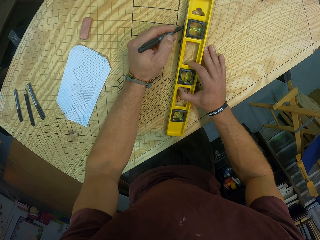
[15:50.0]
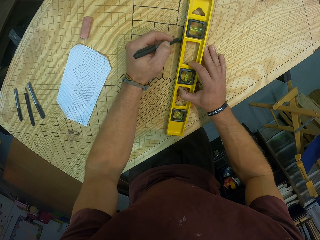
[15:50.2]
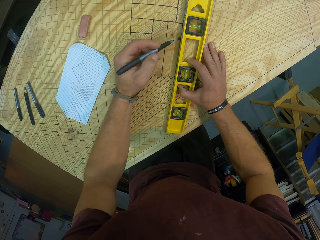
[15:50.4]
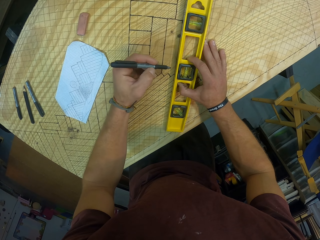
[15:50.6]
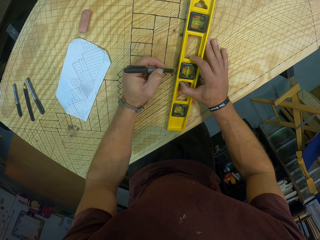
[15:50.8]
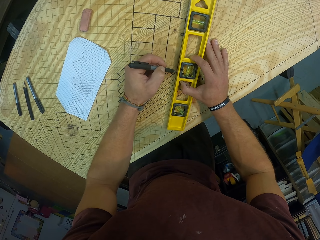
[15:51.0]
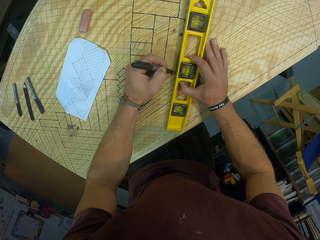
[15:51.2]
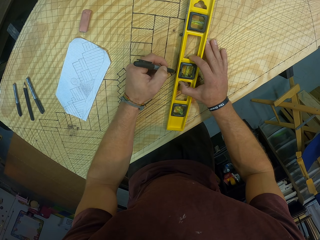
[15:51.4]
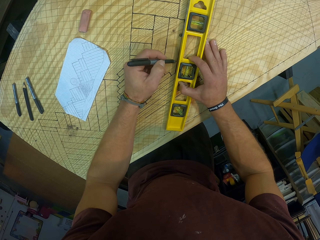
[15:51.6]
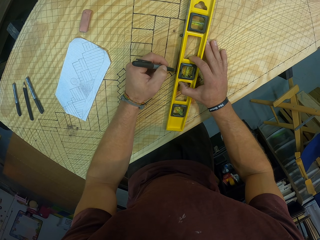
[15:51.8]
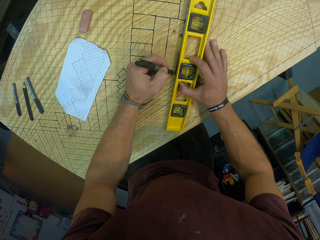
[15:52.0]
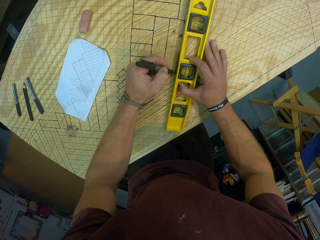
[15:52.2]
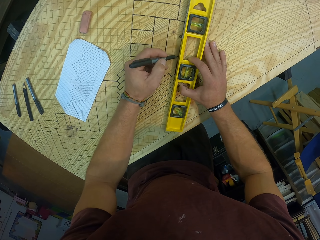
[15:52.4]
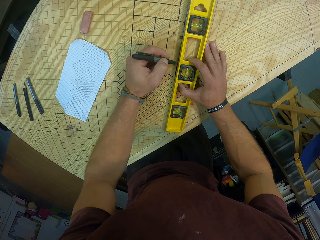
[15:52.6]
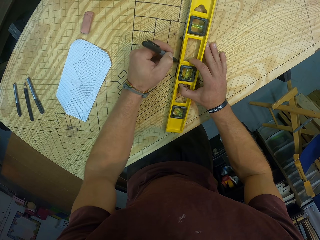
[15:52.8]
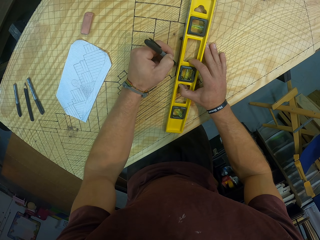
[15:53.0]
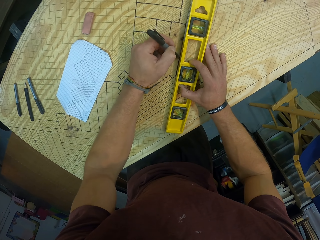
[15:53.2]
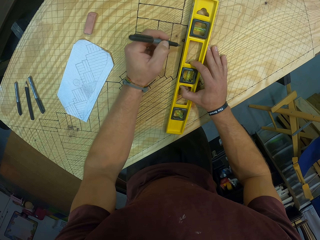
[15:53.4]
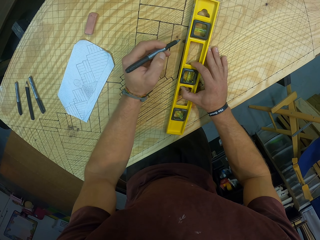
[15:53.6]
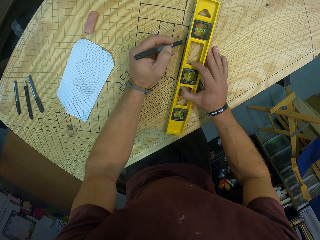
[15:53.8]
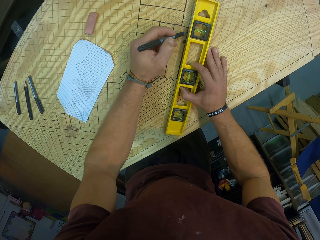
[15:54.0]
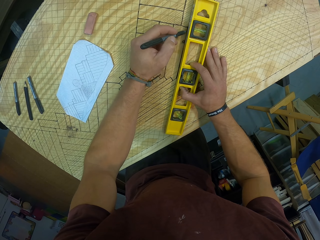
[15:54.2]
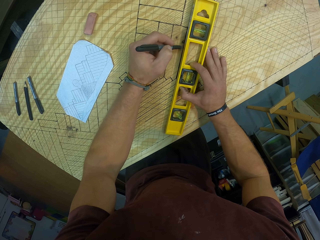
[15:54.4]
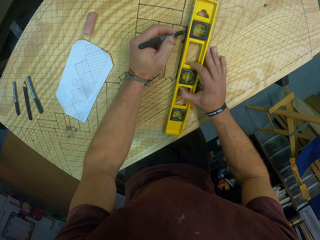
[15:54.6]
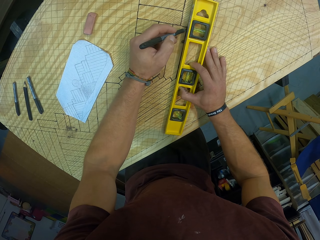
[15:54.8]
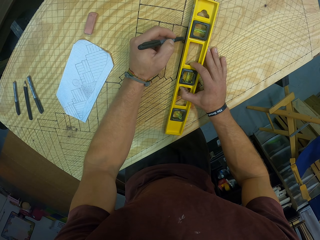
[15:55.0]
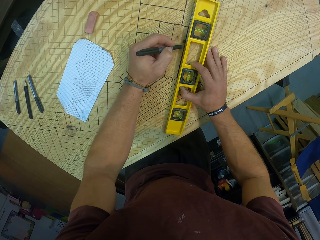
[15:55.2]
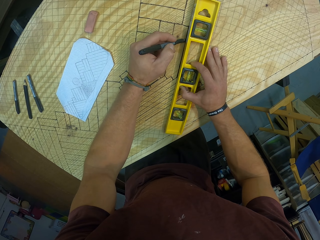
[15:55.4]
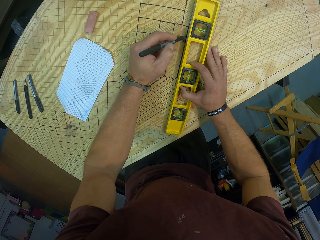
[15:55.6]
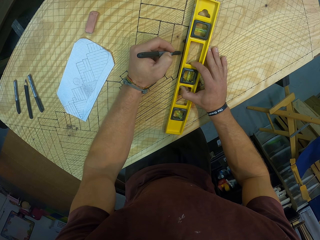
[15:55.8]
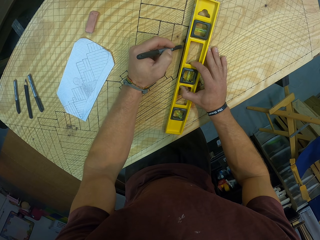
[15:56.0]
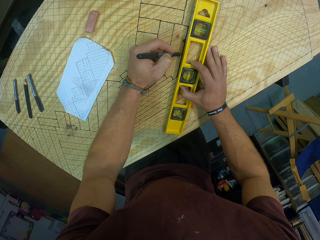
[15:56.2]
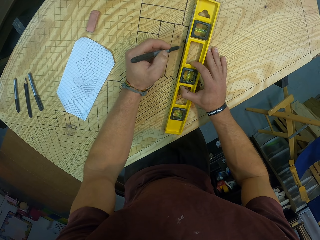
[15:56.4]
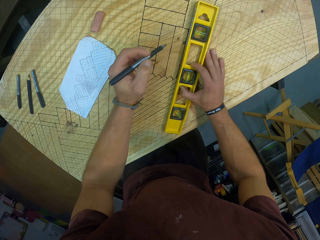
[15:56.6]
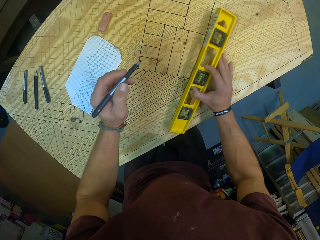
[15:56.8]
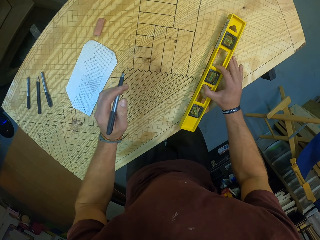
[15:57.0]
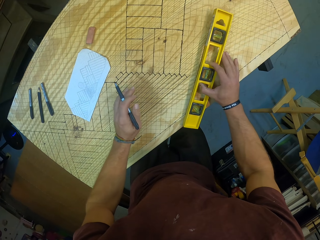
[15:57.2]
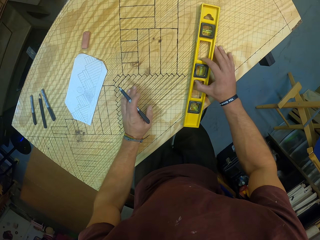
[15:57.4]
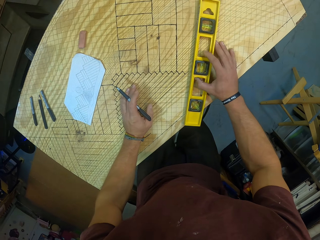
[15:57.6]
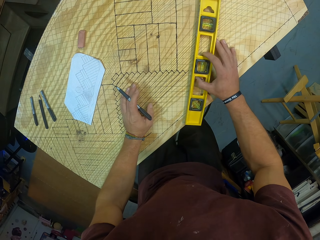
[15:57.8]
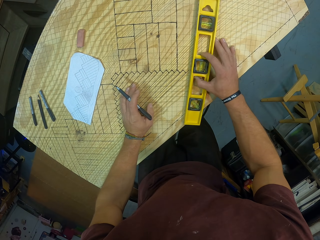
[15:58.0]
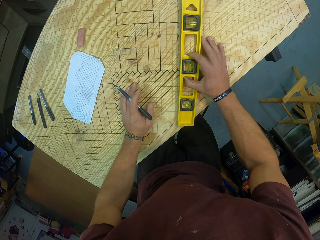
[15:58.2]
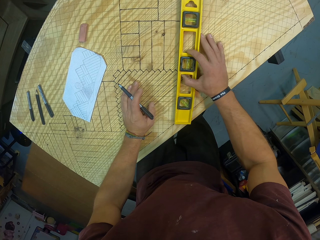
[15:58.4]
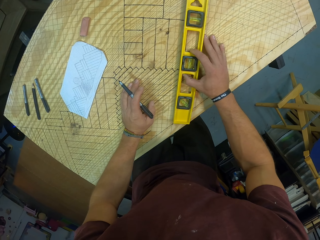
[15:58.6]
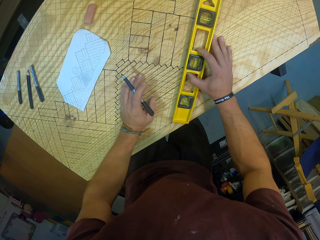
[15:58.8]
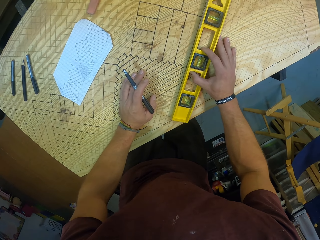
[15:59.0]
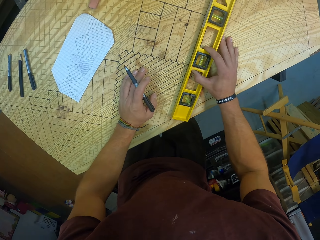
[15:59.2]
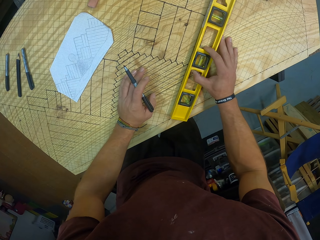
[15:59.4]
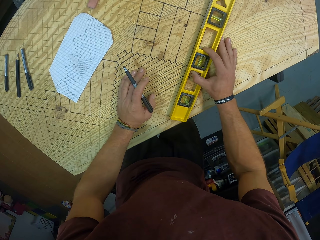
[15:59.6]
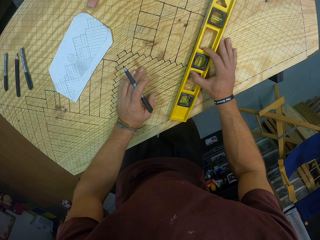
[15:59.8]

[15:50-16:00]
The camera wearer draws the pixels on the plywood with a pen and a ruler.

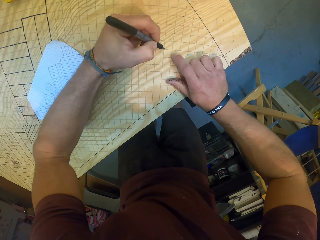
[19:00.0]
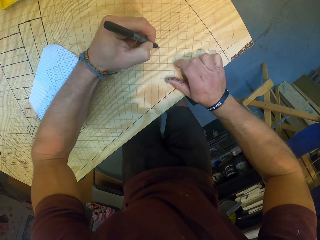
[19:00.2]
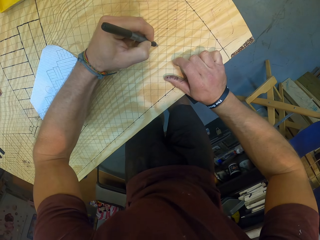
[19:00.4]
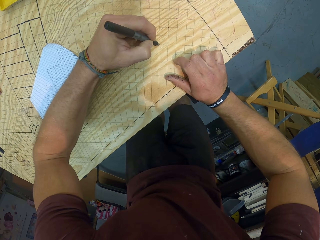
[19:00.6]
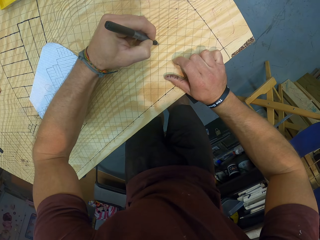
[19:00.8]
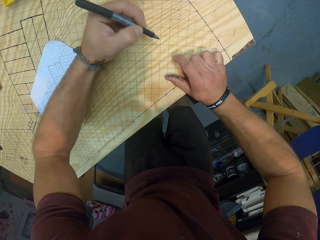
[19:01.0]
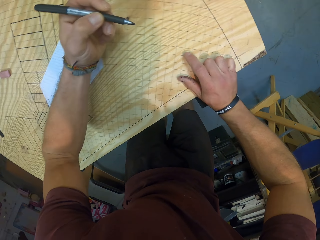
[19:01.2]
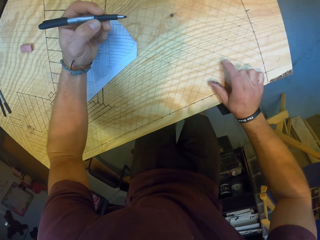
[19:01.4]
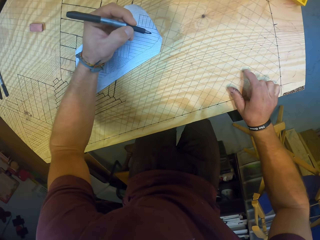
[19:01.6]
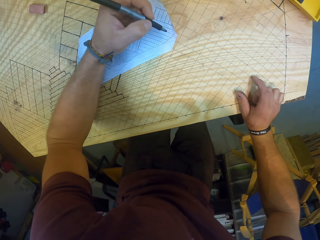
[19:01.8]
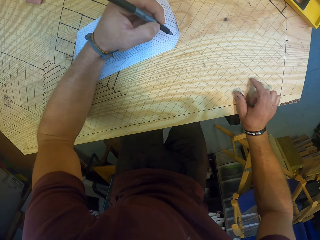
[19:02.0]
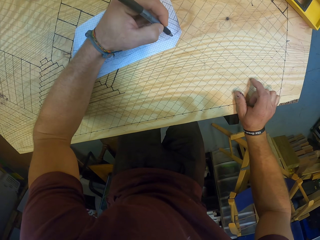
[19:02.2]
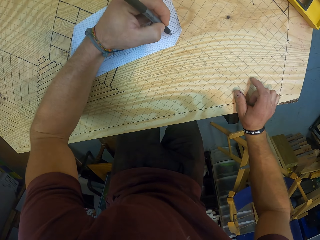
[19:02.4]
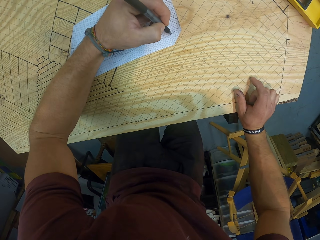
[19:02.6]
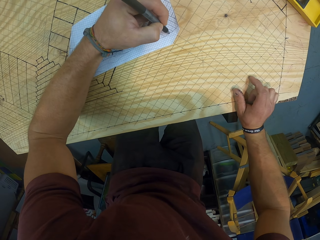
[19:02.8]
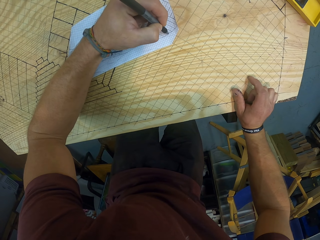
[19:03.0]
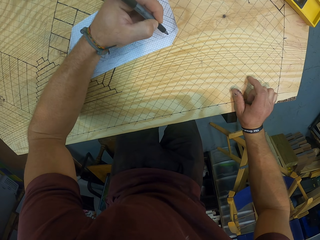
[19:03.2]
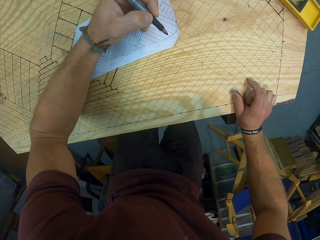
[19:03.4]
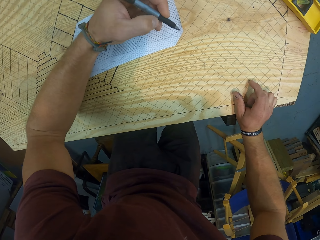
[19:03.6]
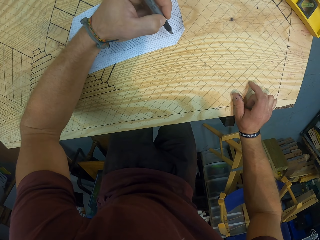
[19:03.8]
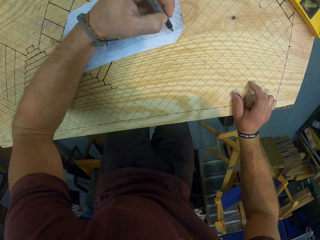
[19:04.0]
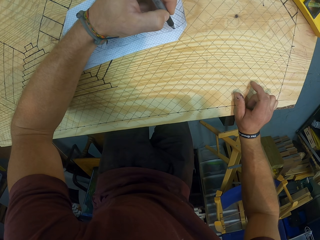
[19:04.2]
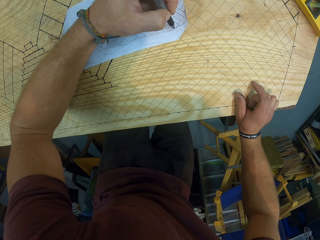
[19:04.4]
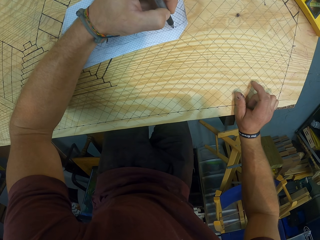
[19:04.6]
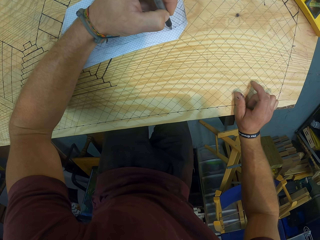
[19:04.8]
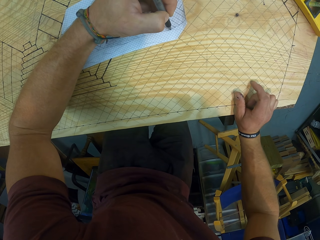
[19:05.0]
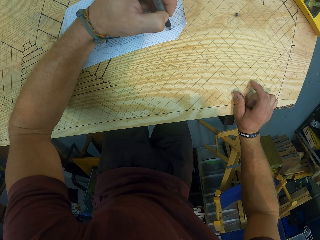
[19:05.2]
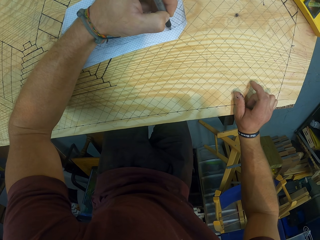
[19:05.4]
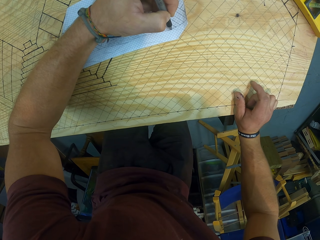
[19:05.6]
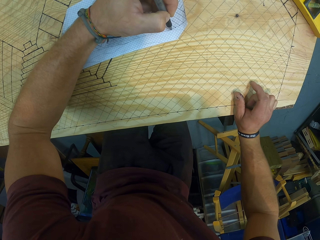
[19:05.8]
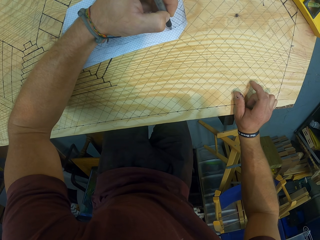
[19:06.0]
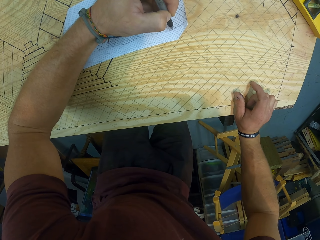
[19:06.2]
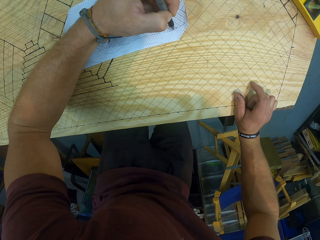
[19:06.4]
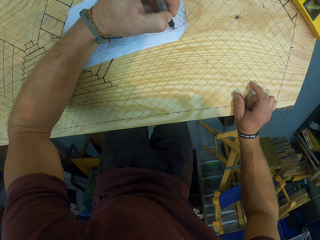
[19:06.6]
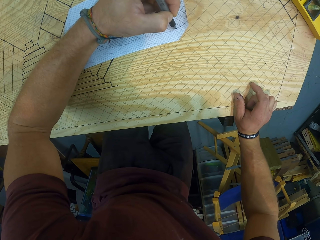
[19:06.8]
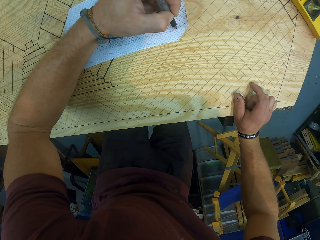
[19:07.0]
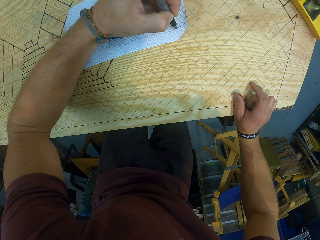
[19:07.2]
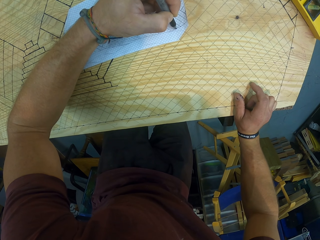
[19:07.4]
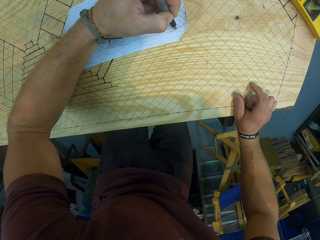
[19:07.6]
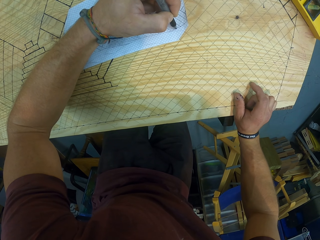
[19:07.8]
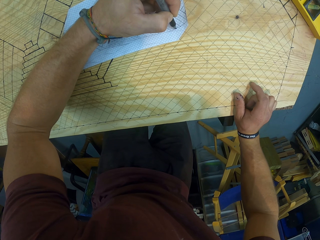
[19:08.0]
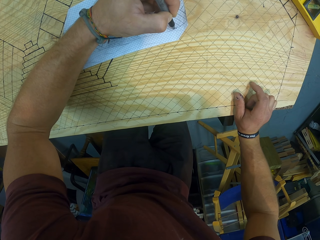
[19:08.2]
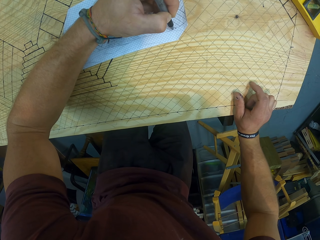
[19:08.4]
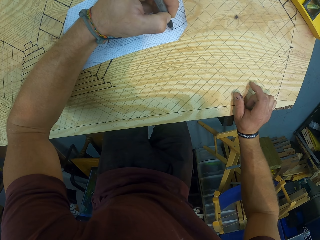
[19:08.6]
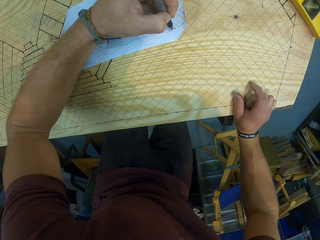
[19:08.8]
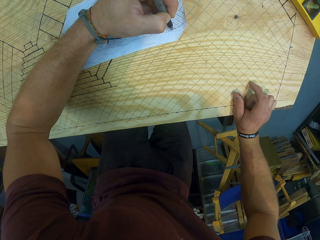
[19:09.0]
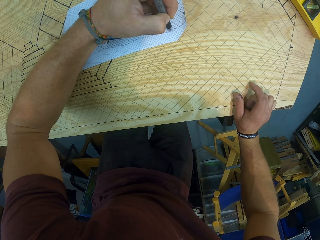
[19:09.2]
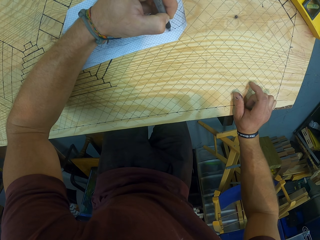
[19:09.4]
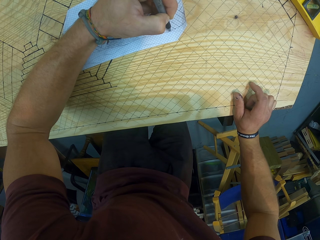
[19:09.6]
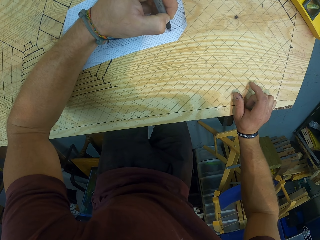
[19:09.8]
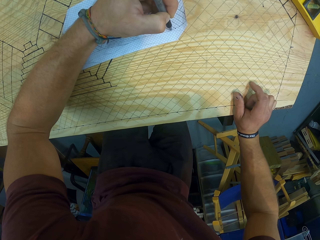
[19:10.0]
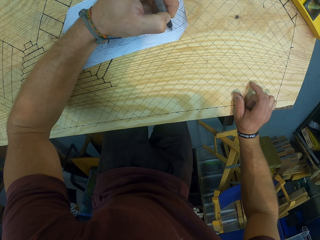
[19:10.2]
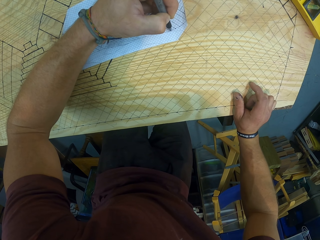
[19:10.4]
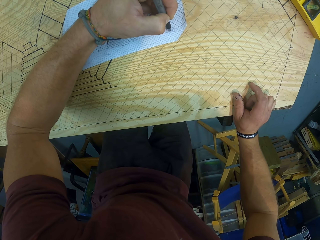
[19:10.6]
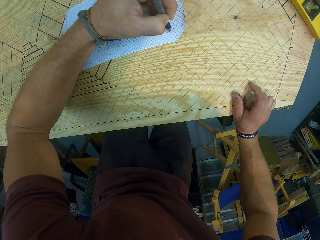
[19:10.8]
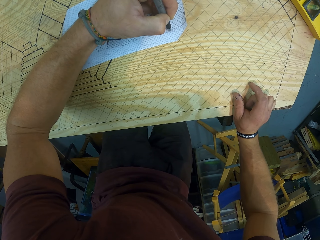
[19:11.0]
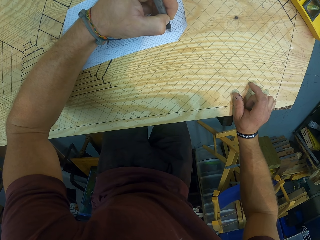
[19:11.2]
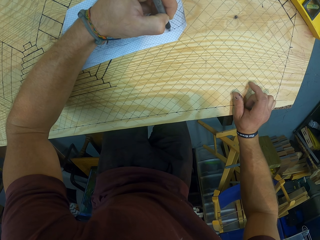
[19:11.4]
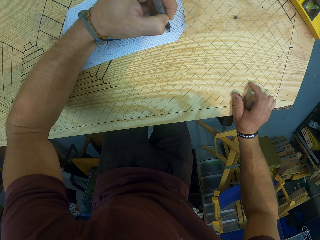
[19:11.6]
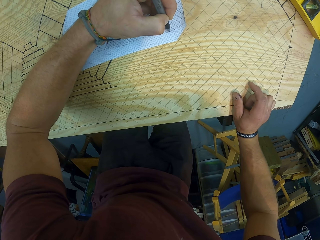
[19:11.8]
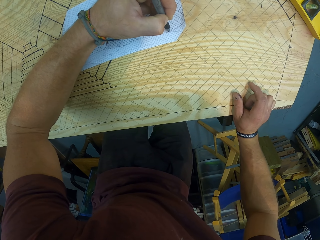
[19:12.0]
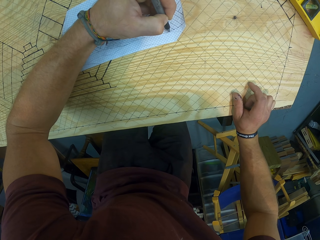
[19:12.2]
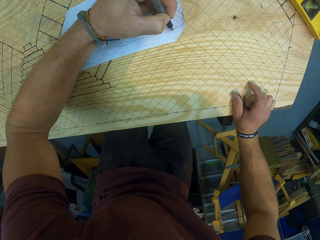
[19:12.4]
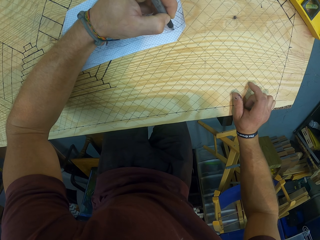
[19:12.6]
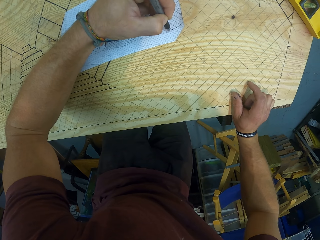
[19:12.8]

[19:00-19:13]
The camera wearer makes a mark on the drafting board with the pen in his left hand. He makes a mark on the paper on the drafting board with the pen in his left hand.
